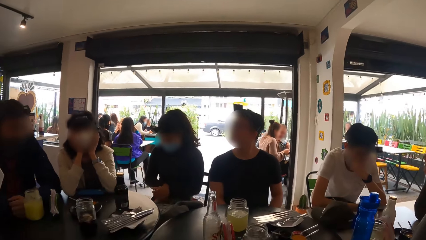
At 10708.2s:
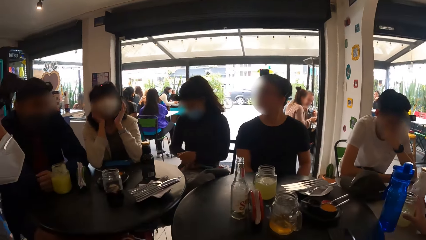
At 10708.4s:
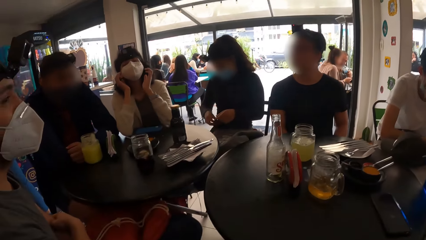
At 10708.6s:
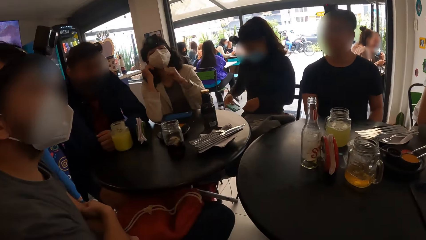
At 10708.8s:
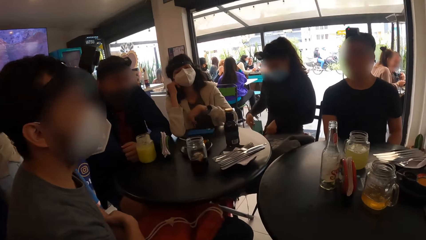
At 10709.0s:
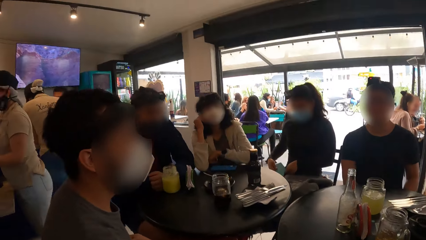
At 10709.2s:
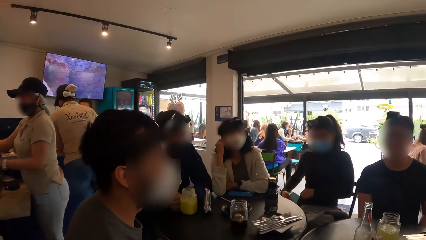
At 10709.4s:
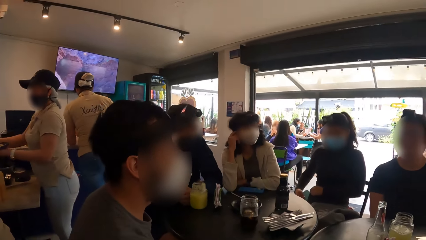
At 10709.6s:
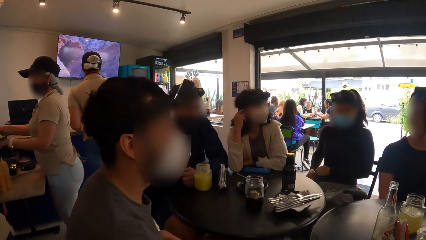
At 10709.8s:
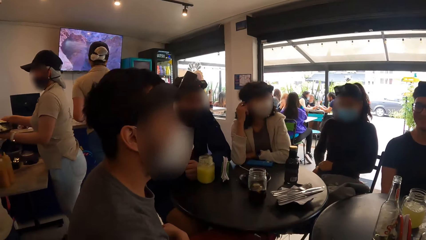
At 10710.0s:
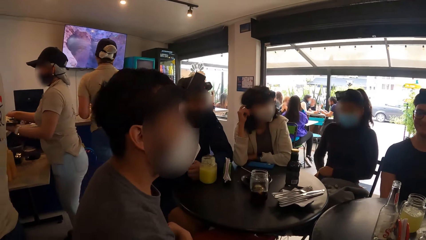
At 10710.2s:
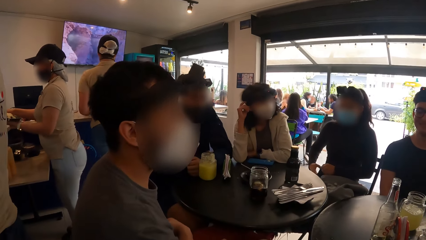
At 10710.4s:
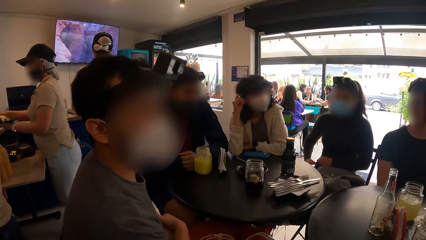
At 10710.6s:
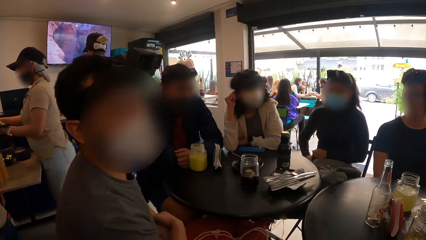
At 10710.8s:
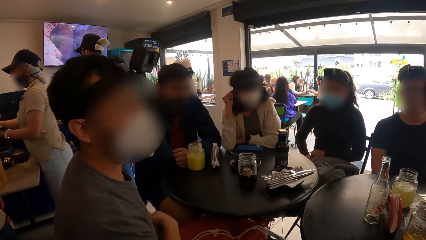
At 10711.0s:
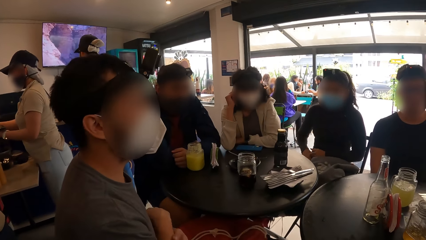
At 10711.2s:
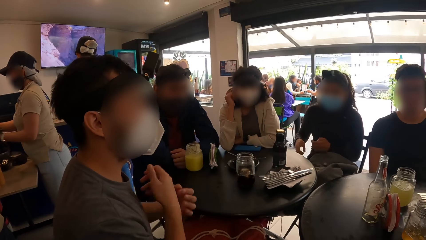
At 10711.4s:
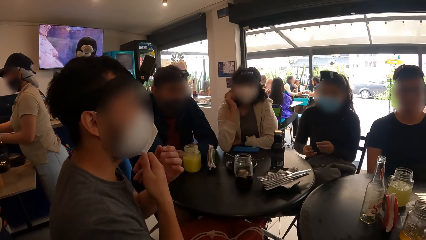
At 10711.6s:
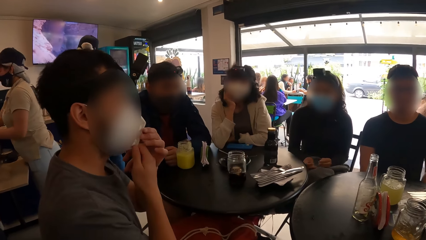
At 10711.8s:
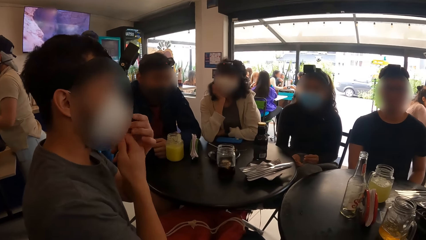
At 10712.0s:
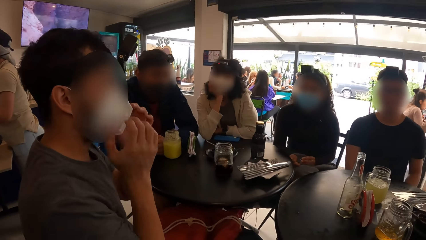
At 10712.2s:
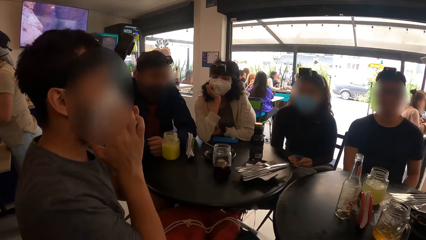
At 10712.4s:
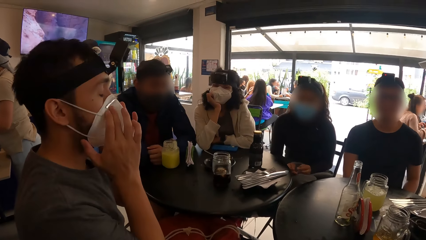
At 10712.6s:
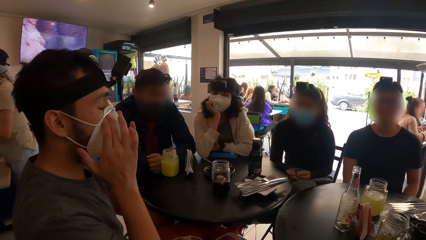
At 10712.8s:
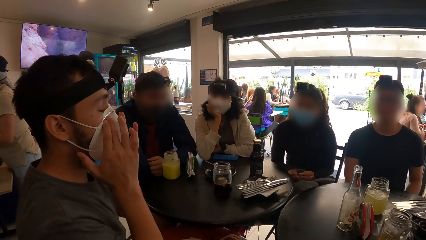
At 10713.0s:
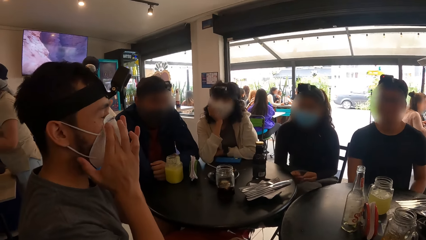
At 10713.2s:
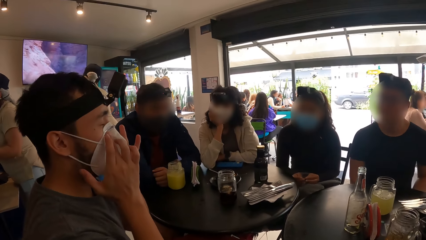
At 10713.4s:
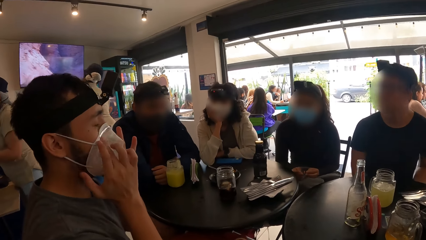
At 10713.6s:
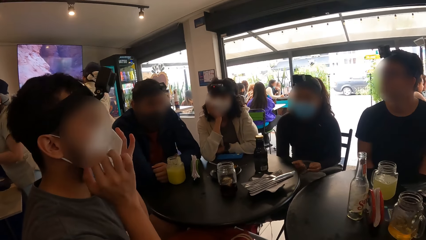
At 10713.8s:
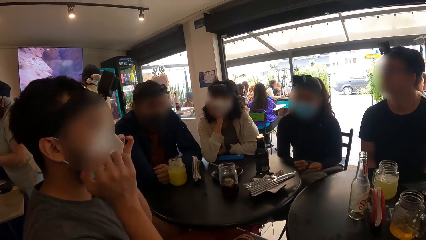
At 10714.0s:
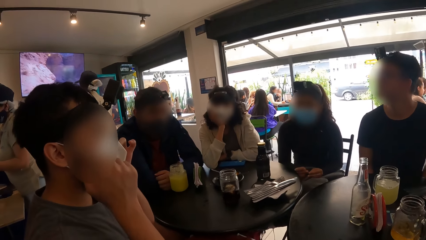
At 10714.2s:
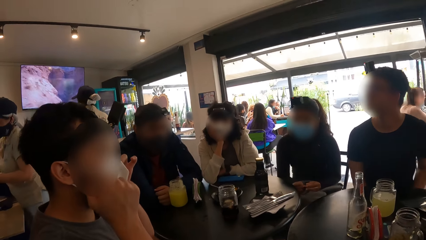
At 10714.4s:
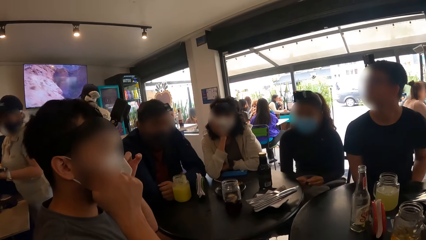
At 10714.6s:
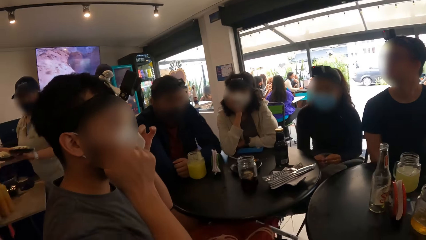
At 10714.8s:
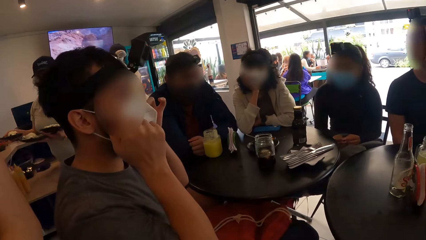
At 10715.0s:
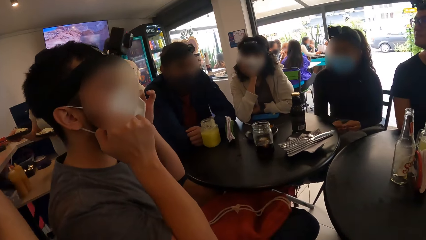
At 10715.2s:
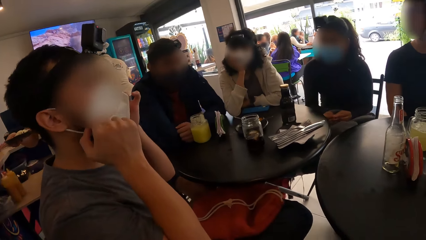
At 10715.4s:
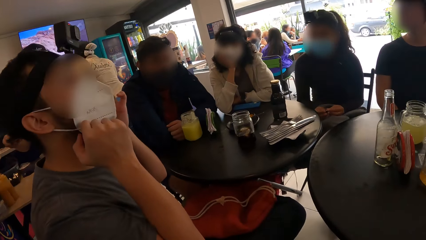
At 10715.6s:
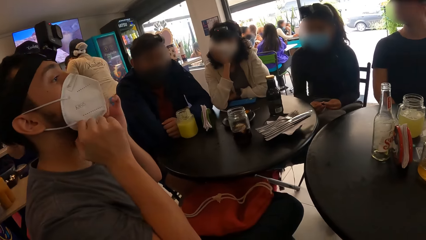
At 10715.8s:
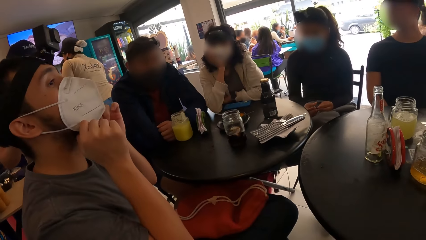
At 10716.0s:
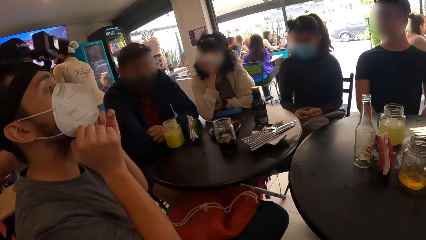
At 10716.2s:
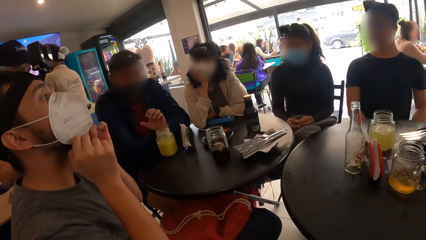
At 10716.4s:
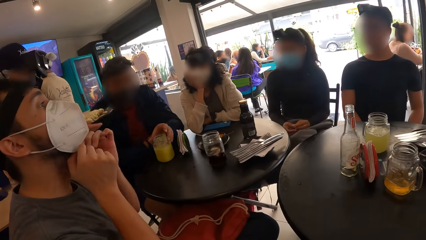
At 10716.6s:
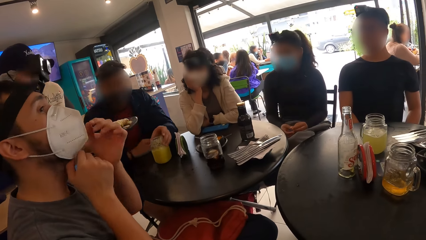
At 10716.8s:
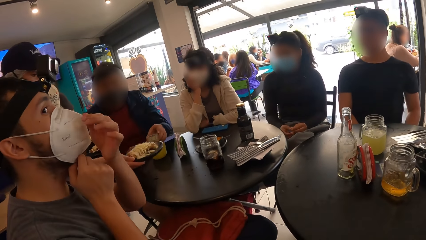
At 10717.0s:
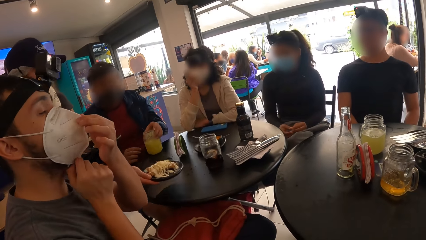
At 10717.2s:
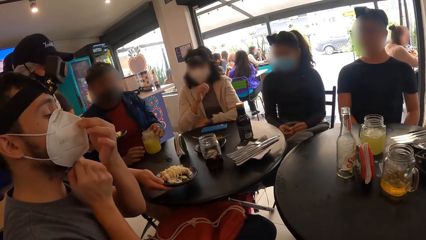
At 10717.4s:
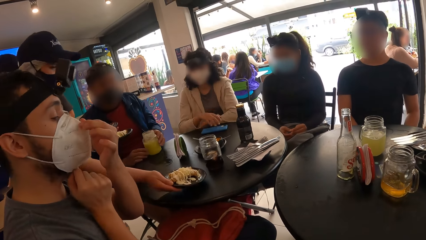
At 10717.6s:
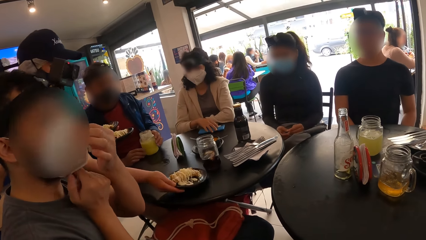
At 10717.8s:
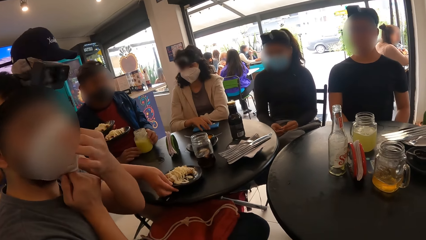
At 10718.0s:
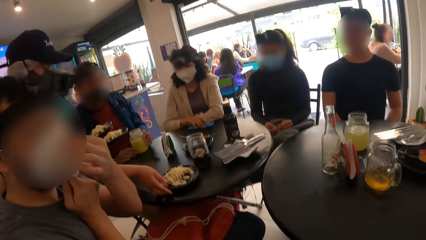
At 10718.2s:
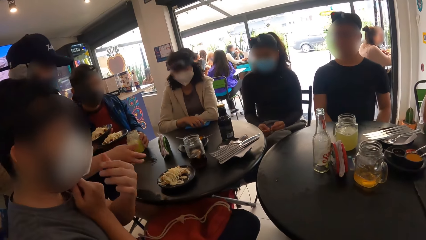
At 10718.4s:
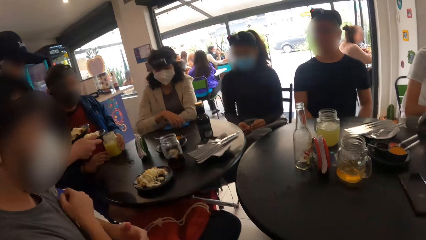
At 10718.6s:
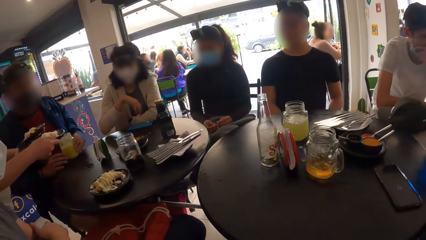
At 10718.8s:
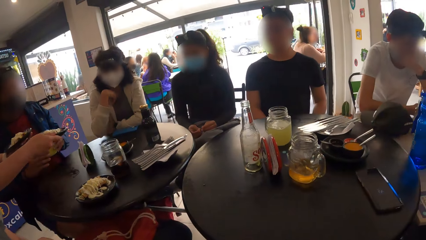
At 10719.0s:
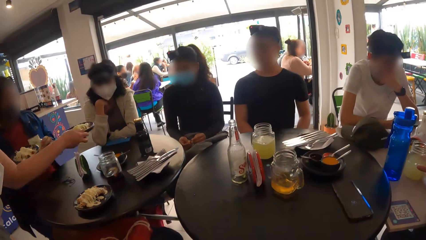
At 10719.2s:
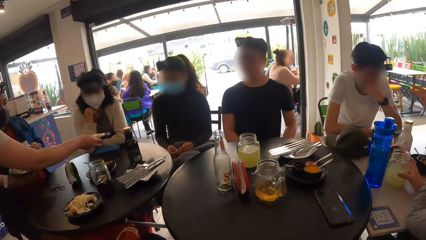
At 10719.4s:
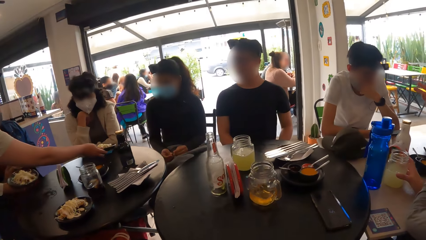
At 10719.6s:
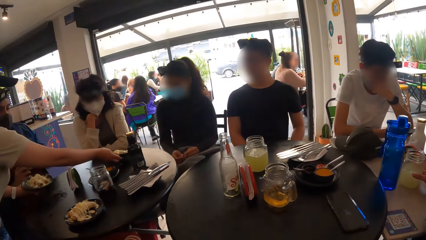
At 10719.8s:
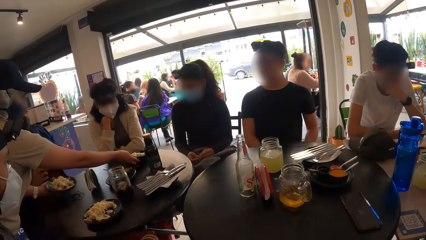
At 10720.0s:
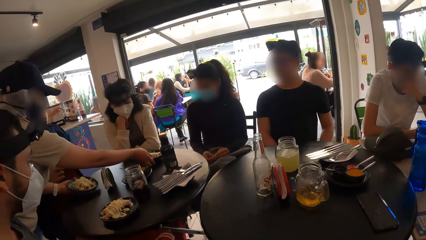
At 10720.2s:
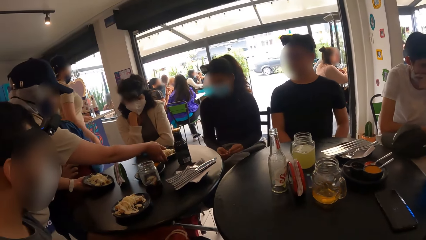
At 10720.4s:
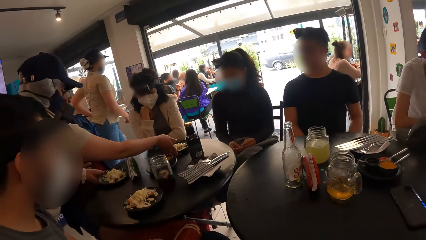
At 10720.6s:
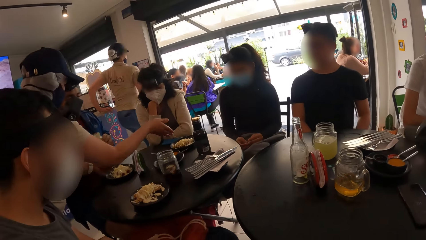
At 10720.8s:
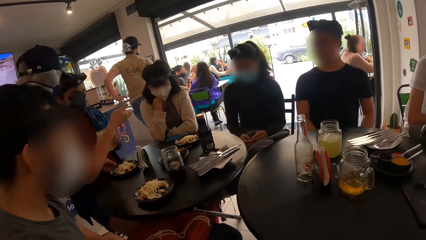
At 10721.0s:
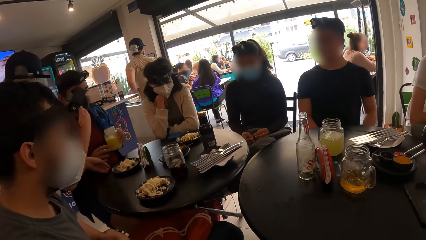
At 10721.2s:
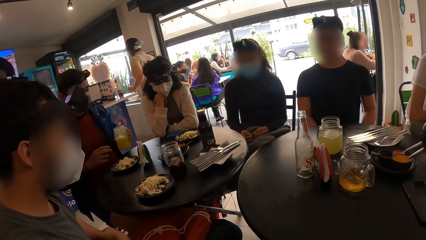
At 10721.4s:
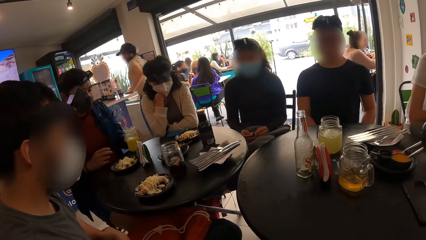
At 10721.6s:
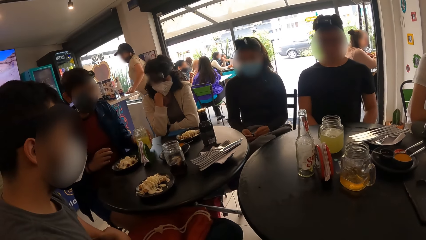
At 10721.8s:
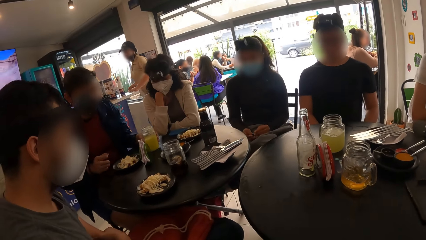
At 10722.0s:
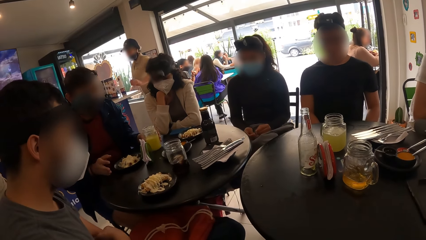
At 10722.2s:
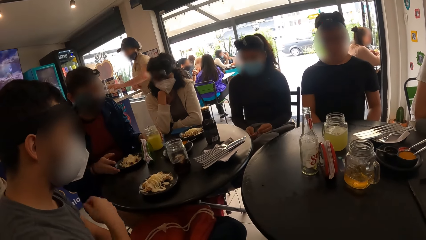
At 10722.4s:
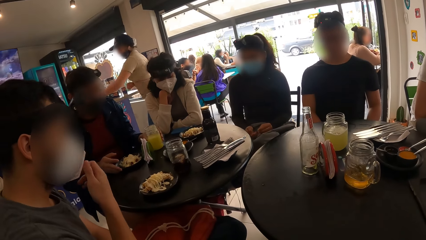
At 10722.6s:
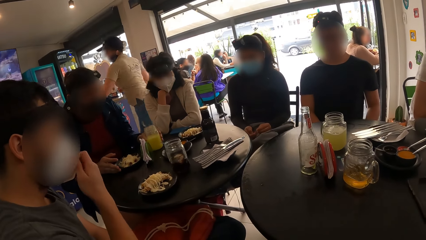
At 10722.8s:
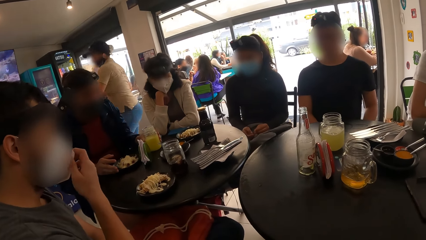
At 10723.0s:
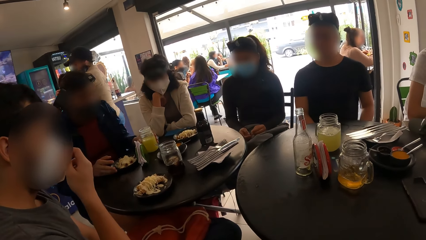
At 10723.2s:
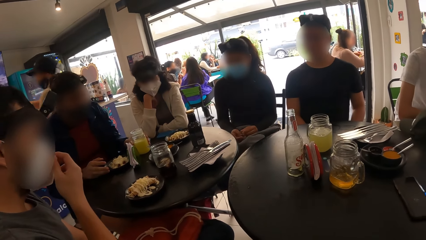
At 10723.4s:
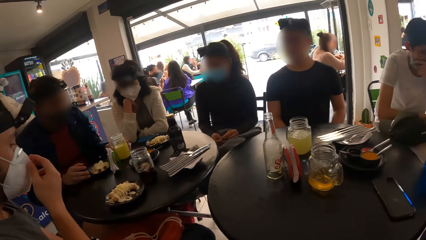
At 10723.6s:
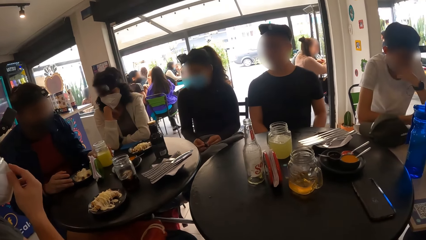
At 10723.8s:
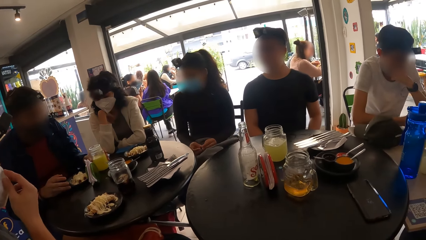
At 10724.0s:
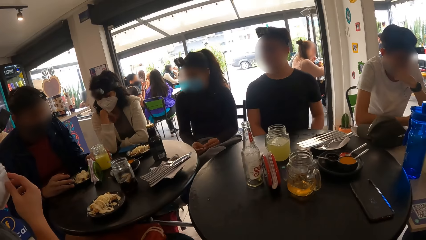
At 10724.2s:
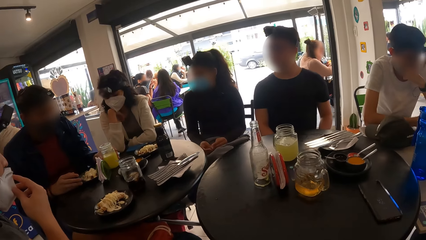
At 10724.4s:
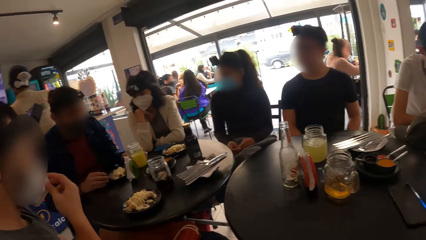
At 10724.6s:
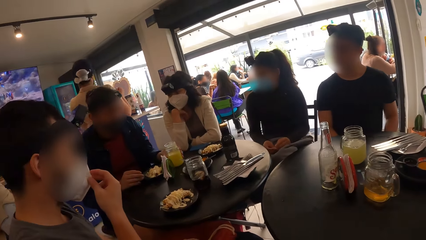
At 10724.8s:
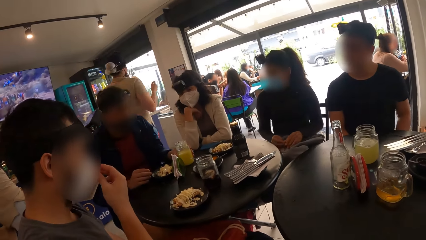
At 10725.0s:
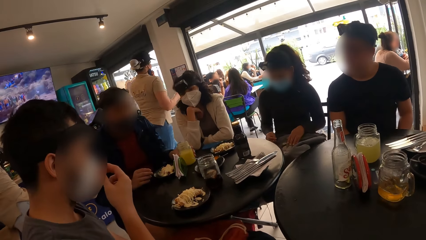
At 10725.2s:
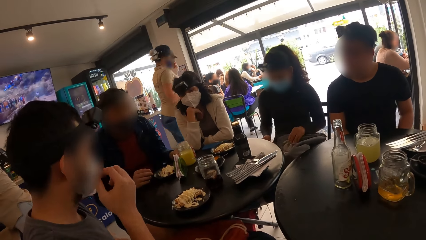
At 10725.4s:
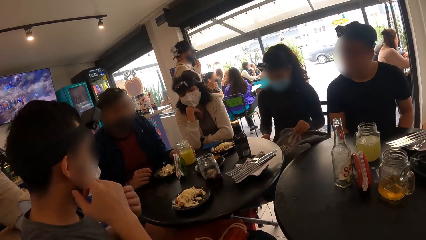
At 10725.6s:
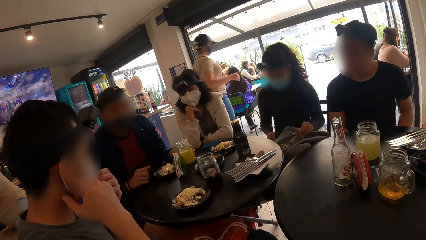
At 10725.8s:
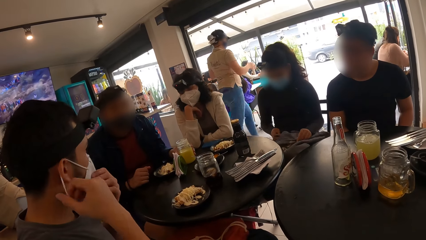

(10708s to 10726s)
A waiter moves hands. A man adjusts a mask. A woman touches her face with her right hand. The man touches the facemask on his face with both hands. The waiter carries food. Another man pulls the glass mug on the table with his left hand. The waiter puts food on the table. The other man lifts the glass mug on the table with both hands. The woman moves the phone on the table with her right hand. The other man drops the glass mug from his left hand to the table. Another waiter walks. The first man touches the facemask on his face with his right hand. The other man moves a plate of salad on the table with his right hand. The other waiter walks.
